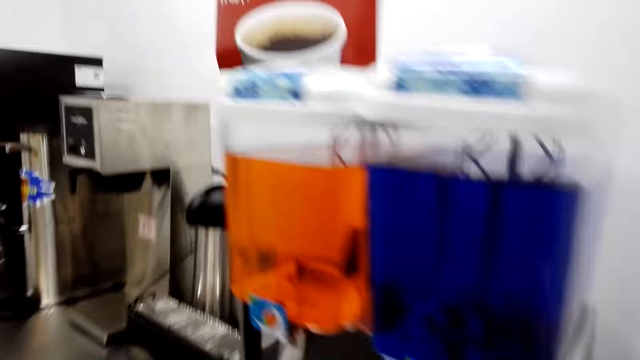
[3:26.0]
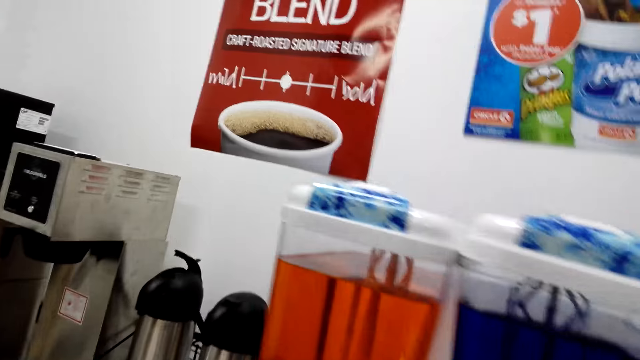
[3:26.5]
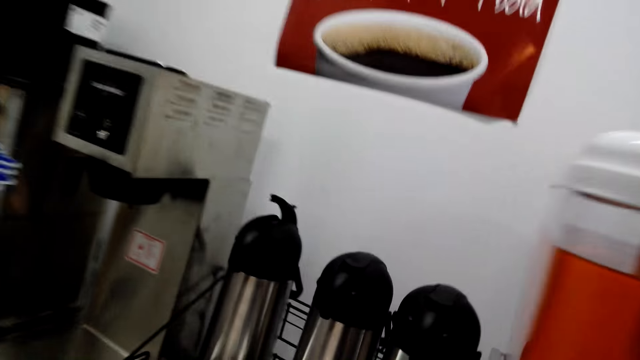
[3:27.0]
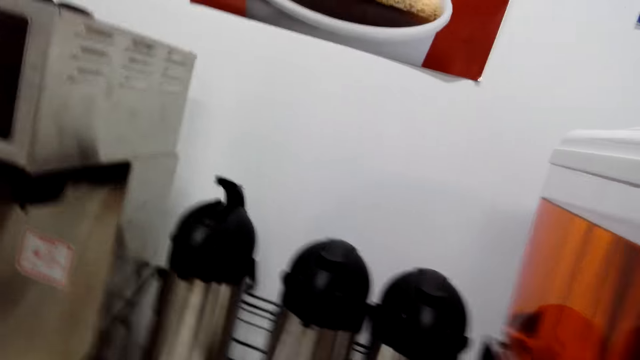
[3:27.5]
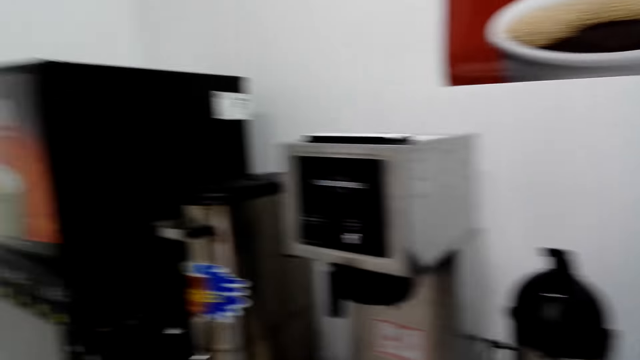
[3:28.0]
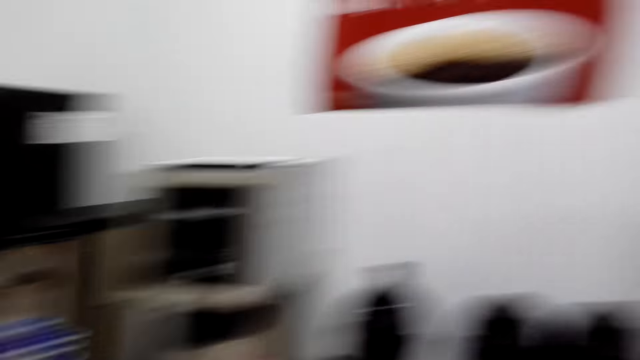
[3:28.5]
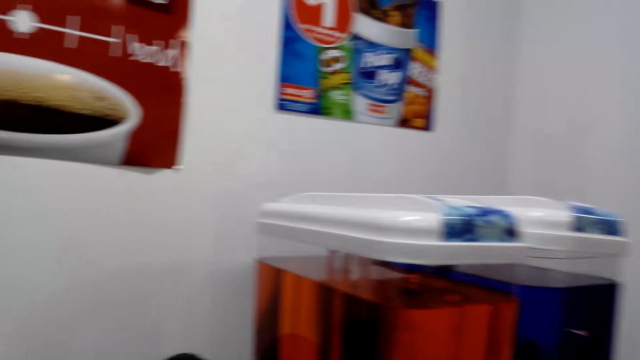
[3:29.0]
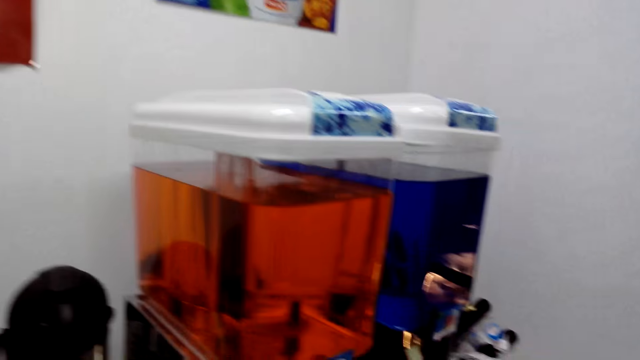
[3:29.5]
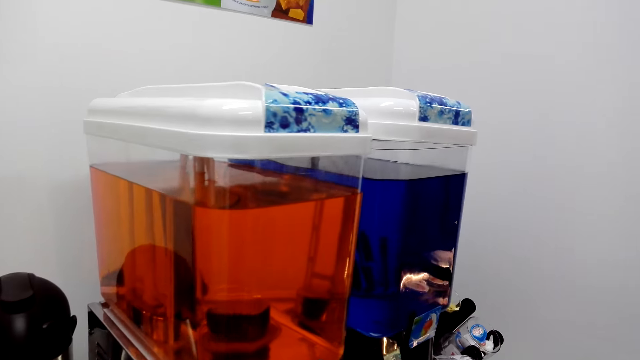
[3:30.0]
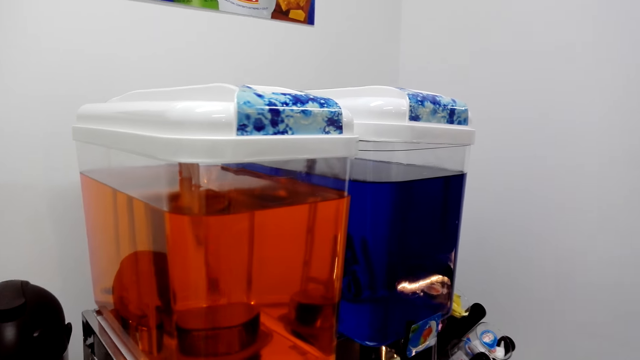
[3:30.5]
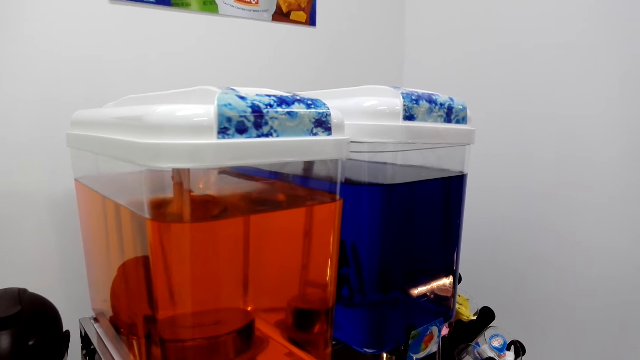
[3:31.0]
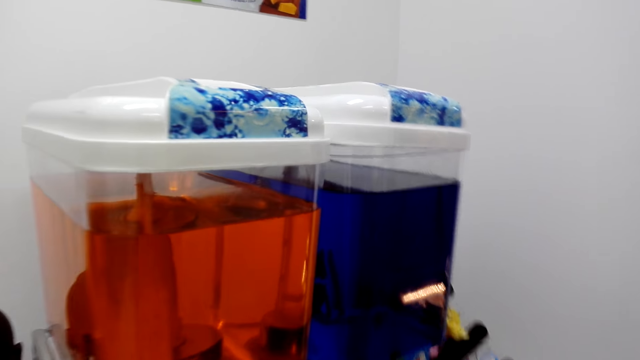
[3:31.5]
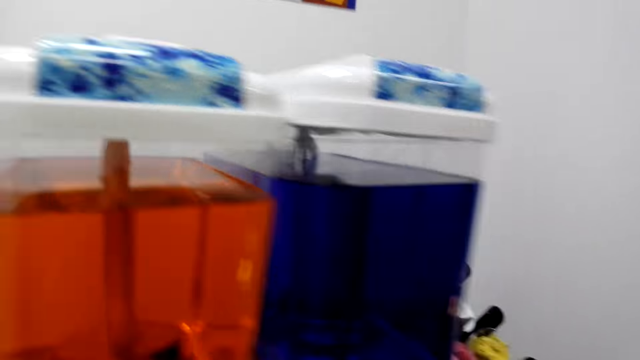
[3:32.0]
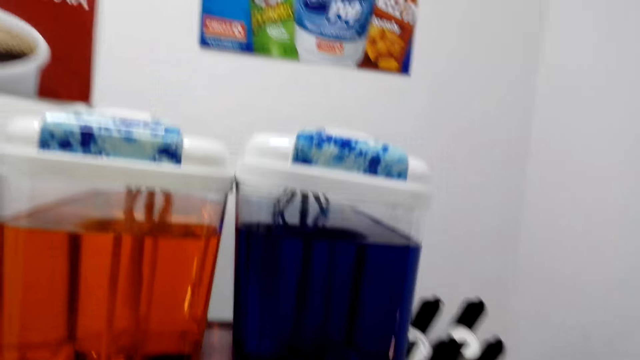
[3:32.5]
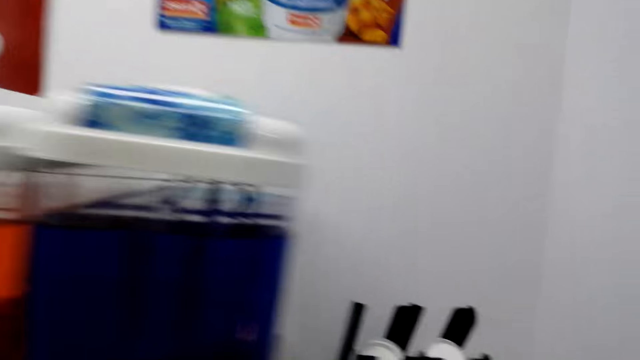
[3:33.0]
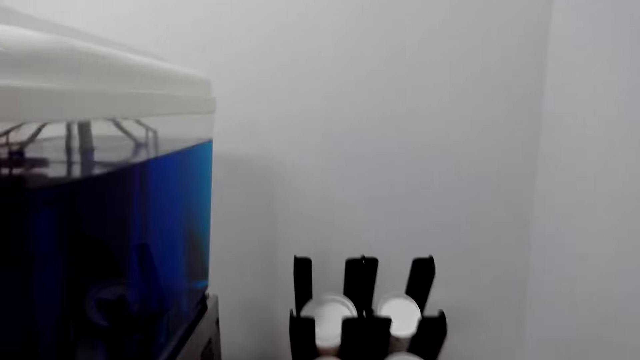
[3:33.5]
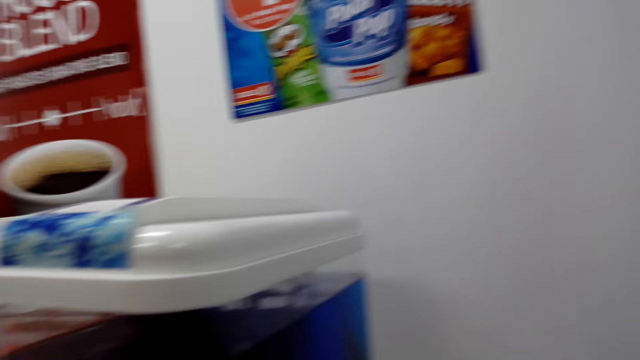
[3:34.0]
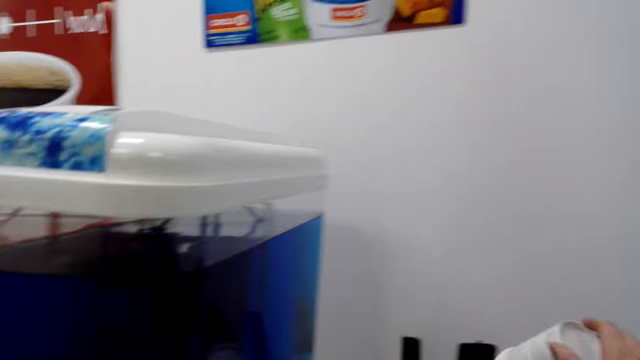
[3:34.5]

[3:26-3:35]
The woman talks. The camera wearer talks.

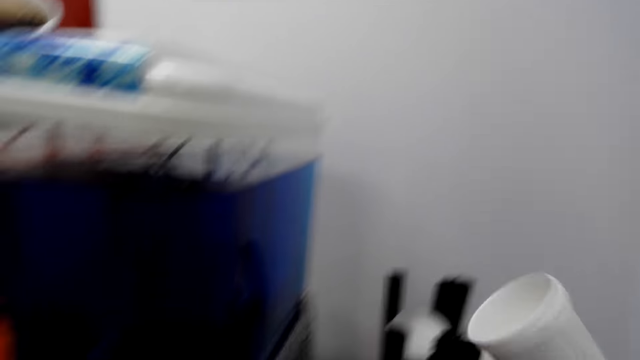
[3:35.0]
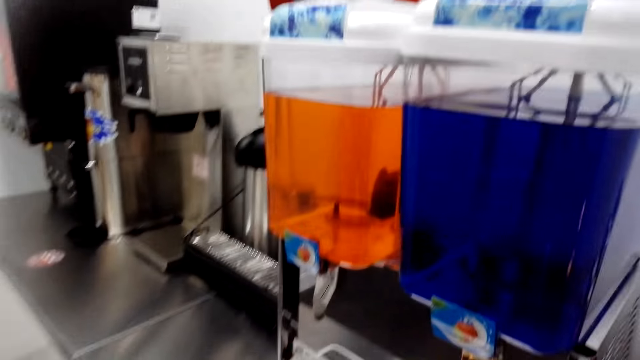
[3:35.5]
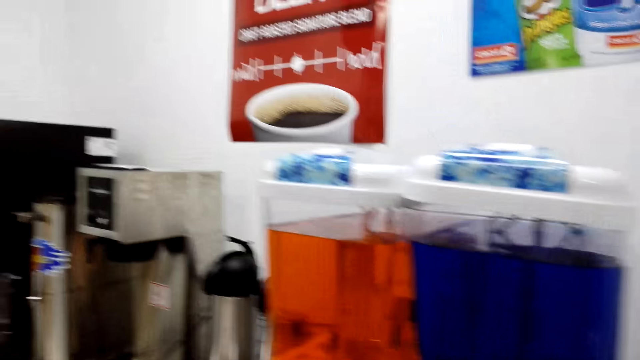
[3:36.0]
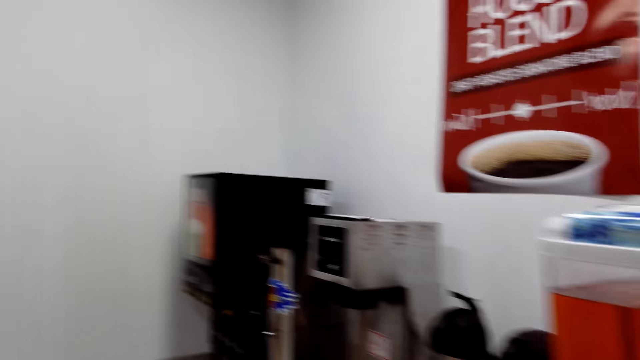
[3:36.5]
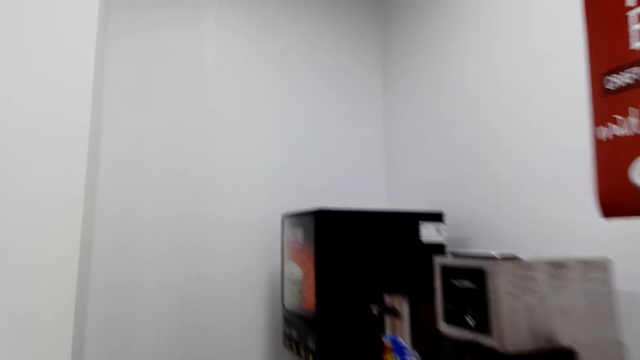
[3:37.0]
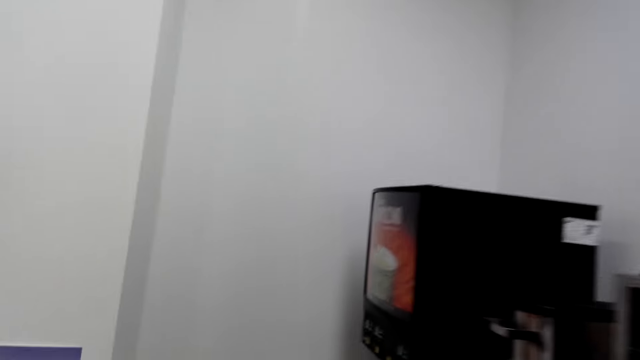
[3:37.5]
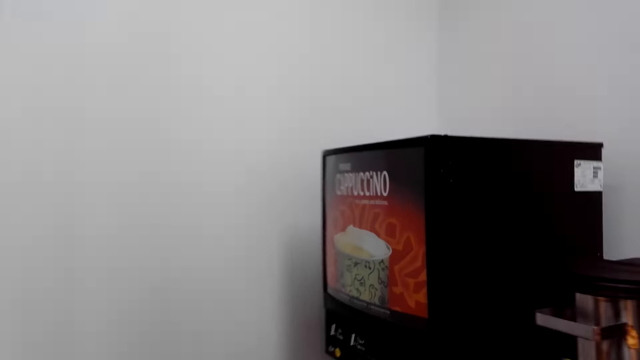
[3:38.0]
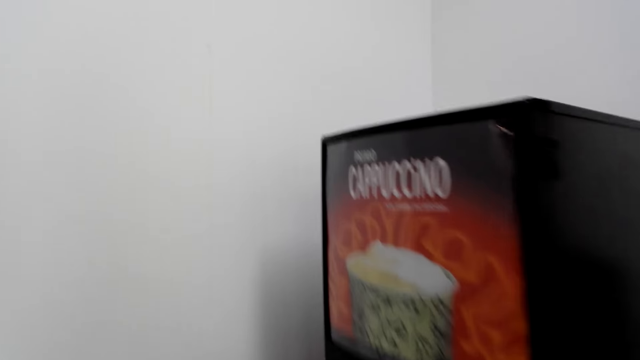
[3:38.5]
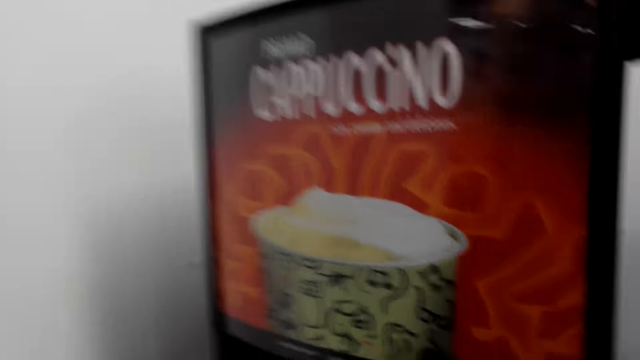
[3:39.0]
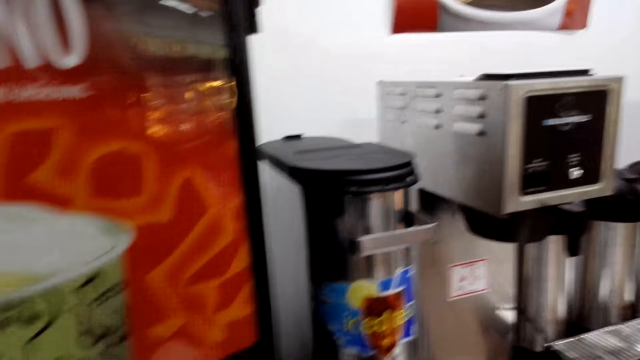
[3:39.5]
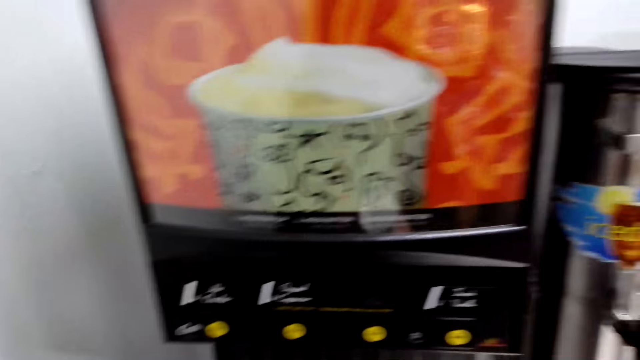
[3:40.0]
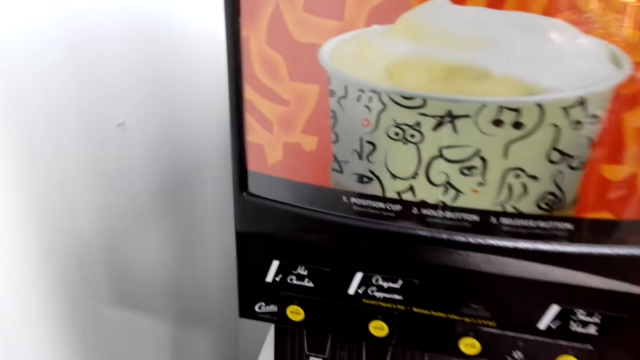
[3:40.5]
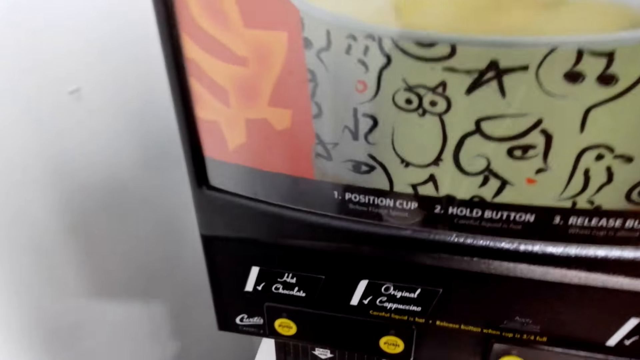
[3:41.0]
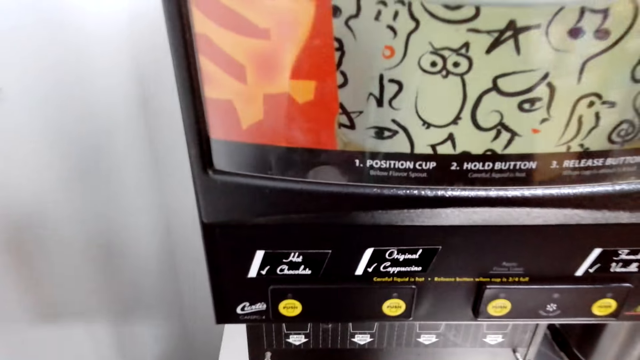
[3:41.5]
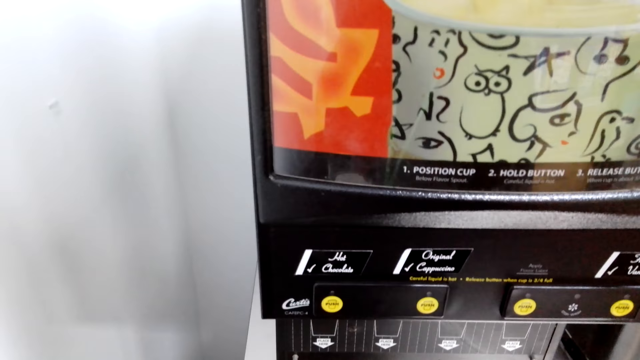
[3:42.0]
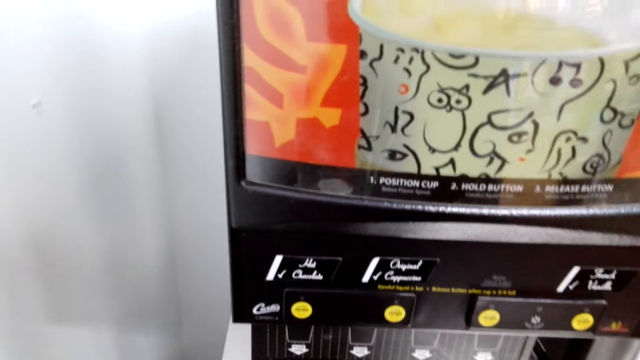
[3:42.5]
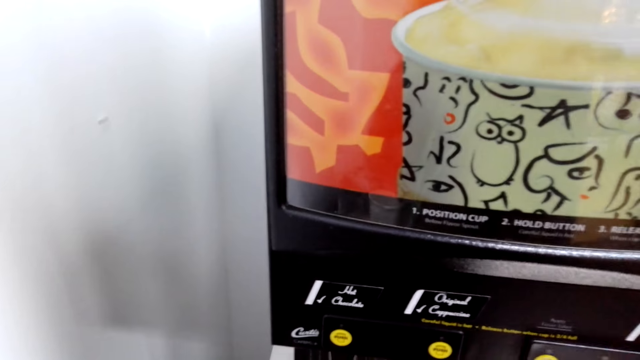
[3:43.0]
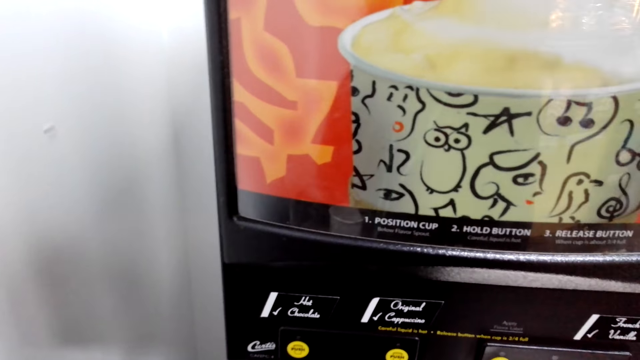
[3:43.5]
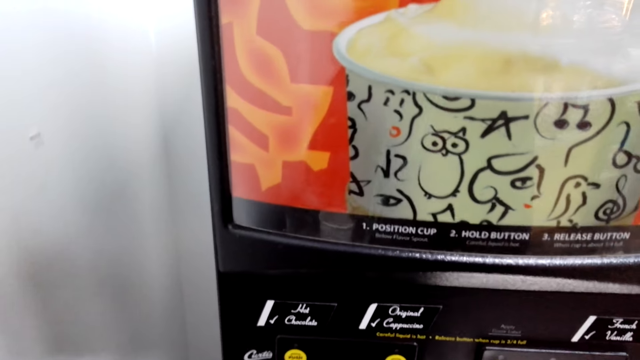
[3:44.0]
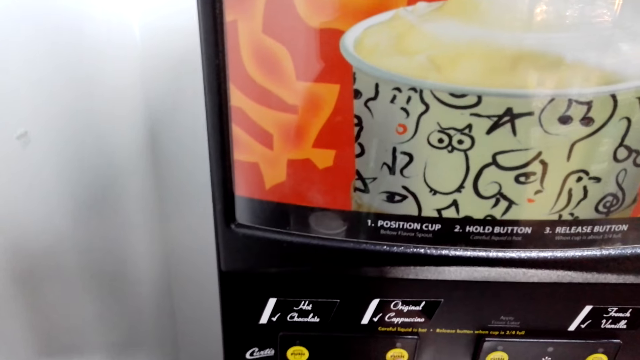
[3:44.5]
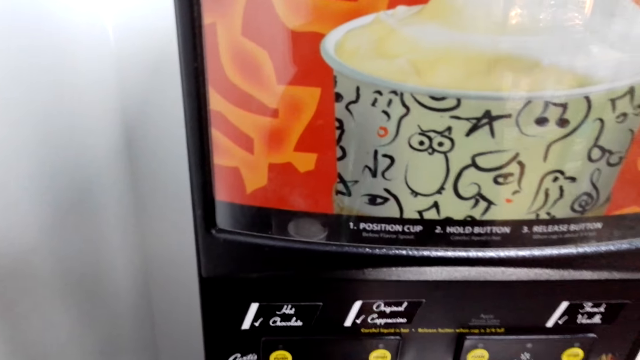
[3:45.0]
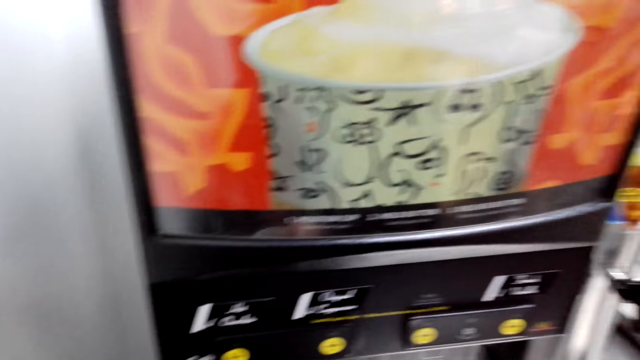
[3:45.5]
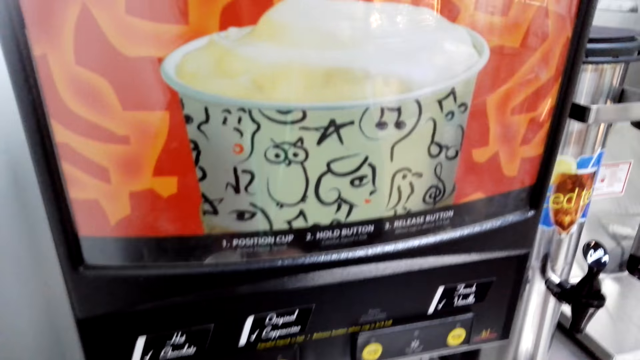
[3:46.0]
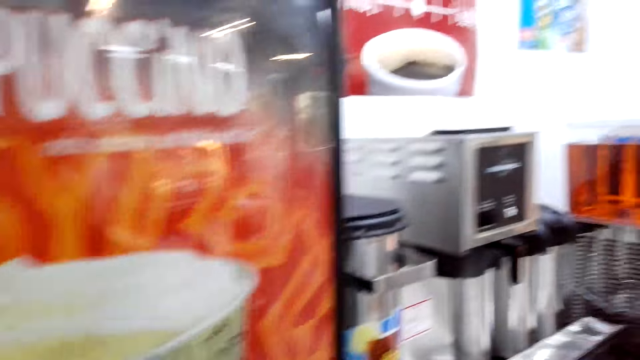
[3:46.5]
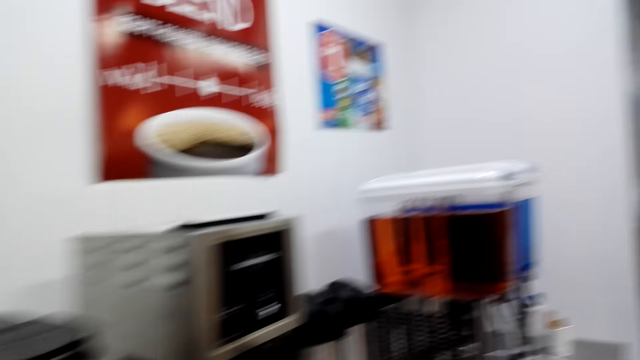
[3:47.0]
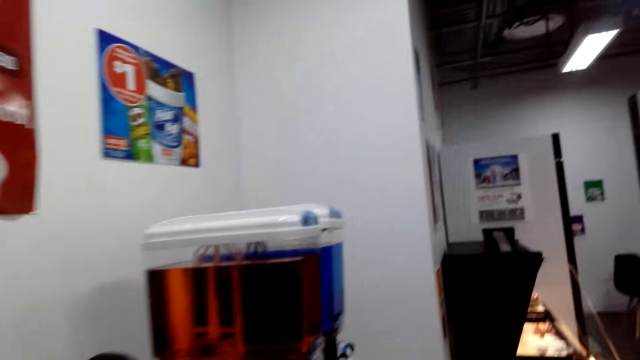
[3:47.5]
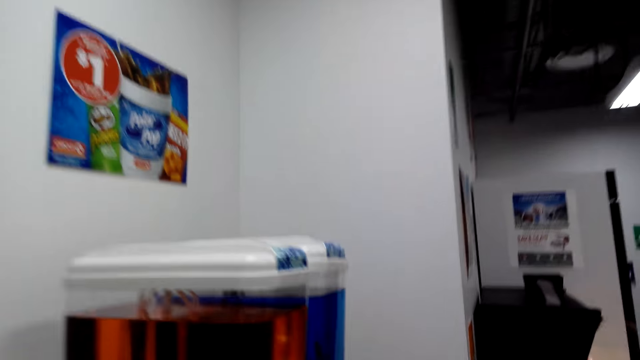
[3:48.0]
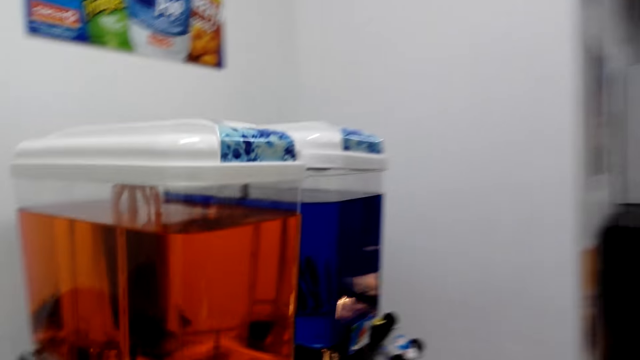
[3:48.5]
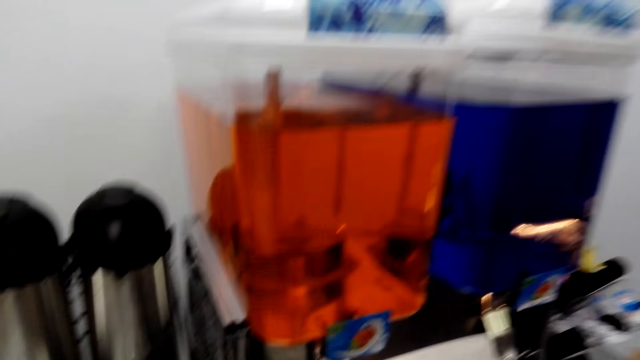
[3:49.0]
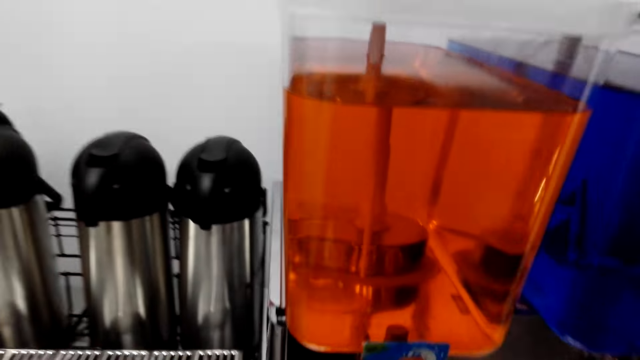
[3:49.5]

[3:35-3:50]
The camera wearer picks up a cup. They walk beside the table. They stand in front of the machine. The woman talks. The camera wearer looks on the other side. They walk to the other machine.
